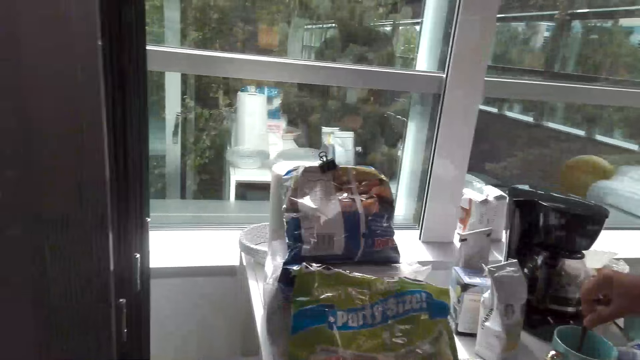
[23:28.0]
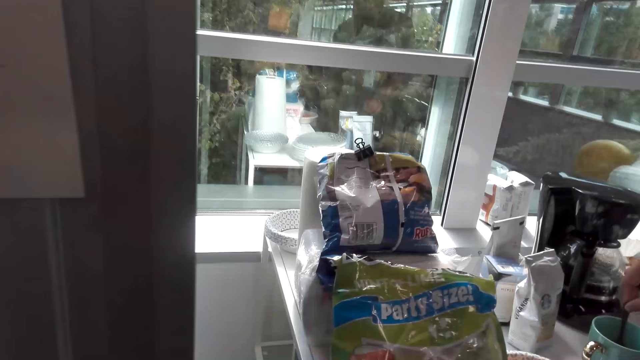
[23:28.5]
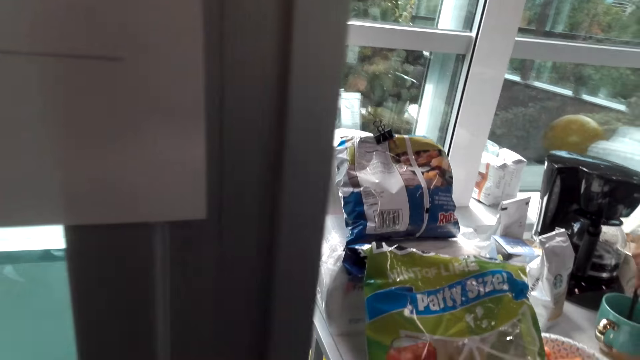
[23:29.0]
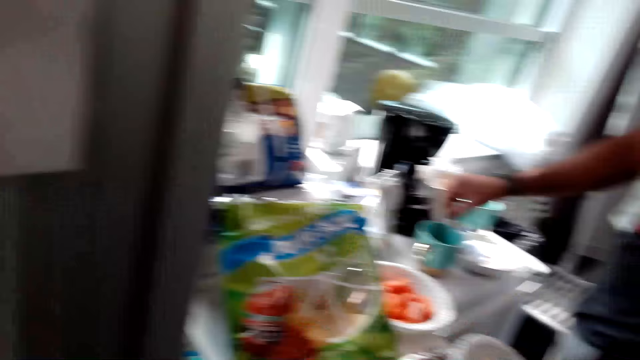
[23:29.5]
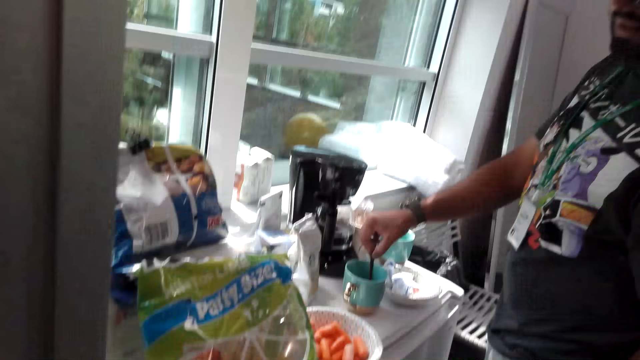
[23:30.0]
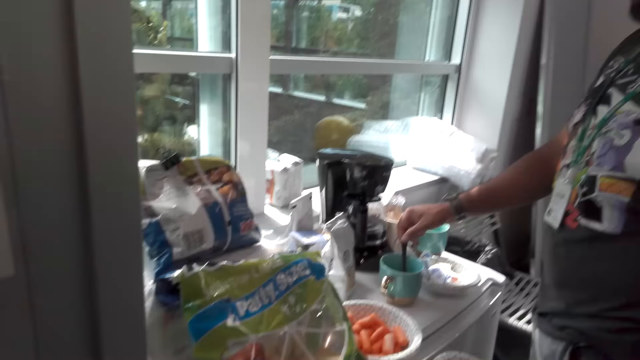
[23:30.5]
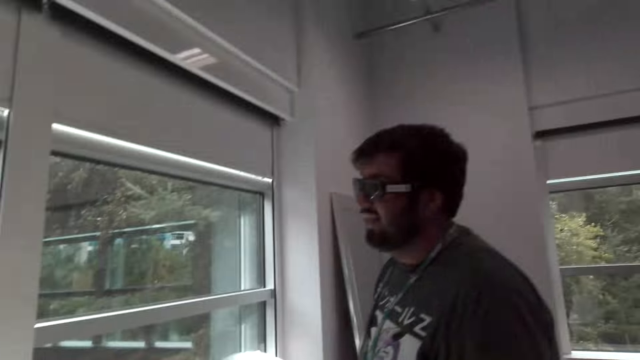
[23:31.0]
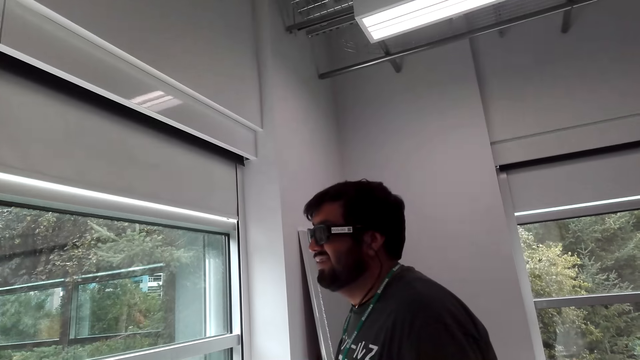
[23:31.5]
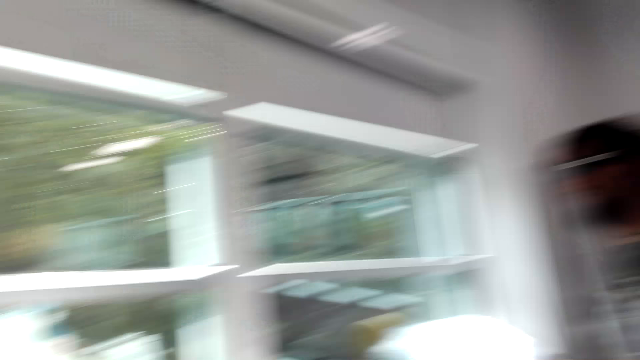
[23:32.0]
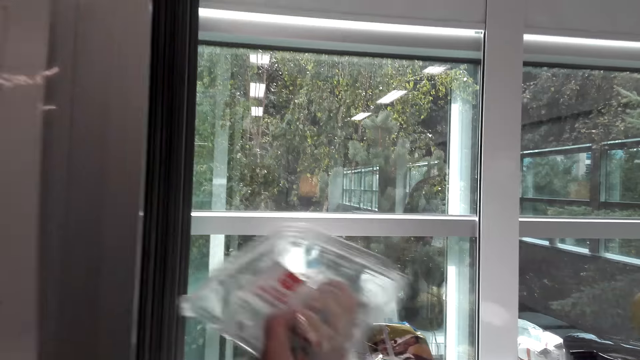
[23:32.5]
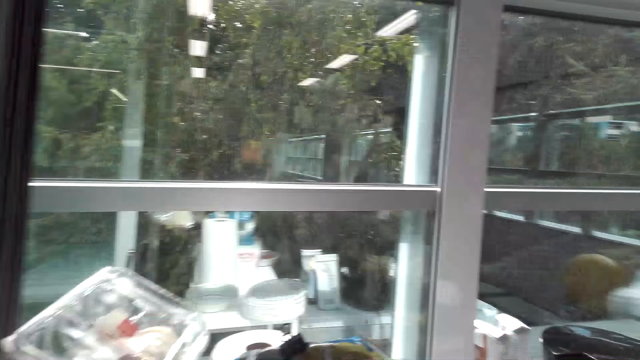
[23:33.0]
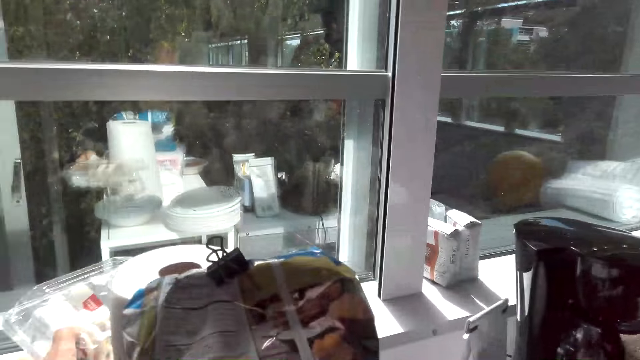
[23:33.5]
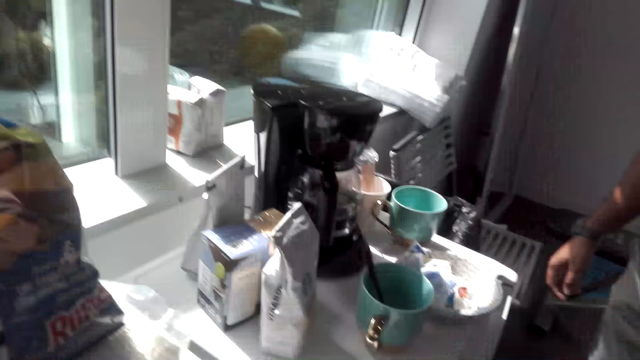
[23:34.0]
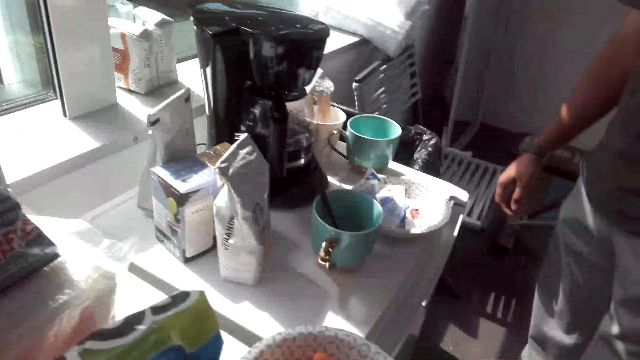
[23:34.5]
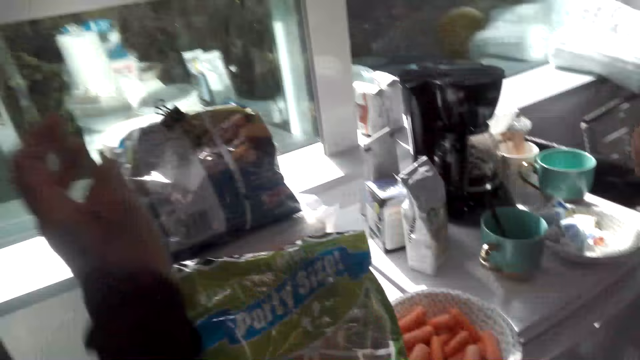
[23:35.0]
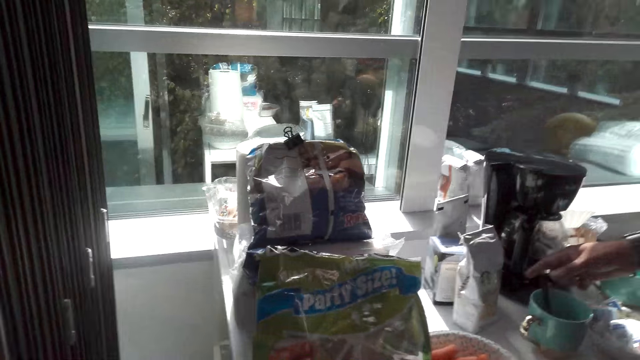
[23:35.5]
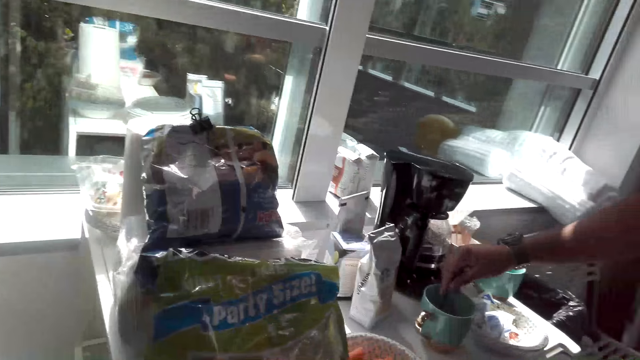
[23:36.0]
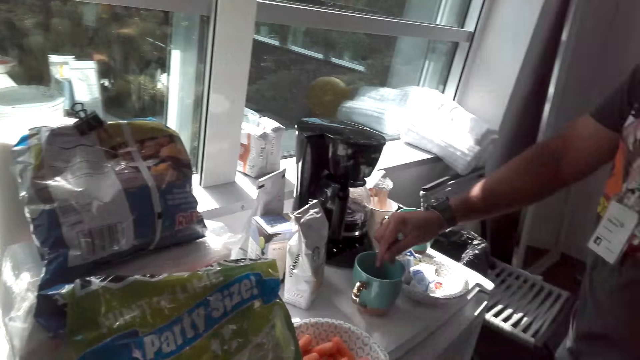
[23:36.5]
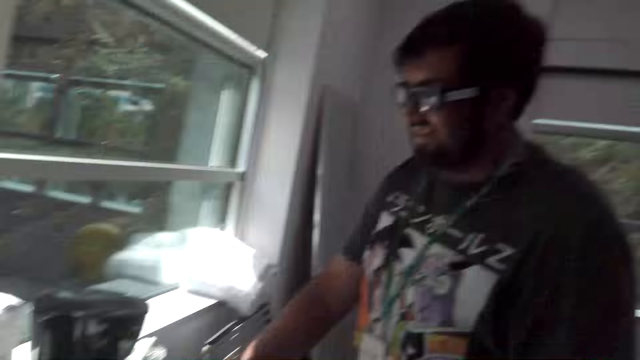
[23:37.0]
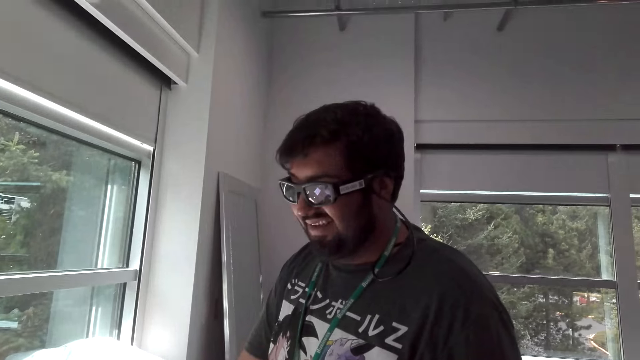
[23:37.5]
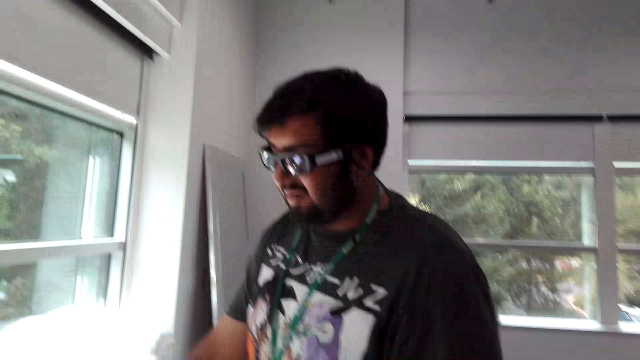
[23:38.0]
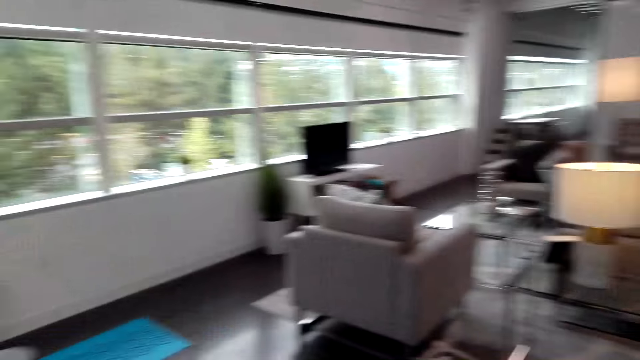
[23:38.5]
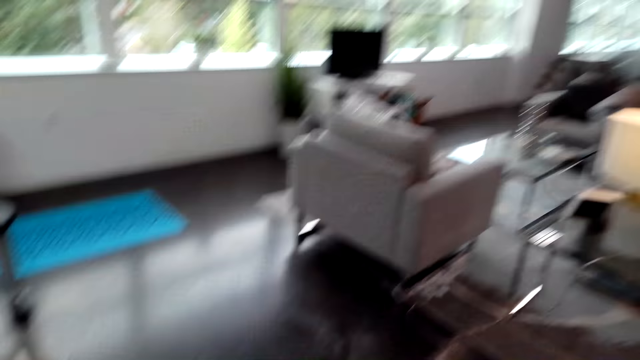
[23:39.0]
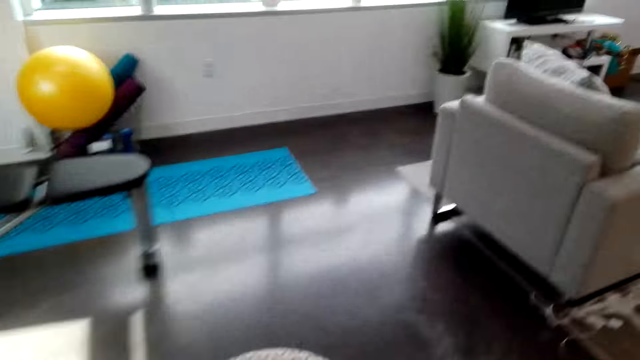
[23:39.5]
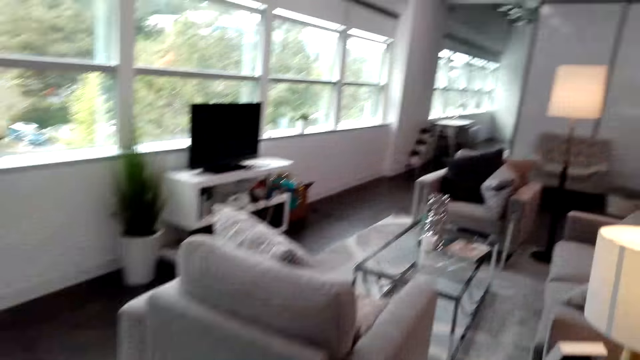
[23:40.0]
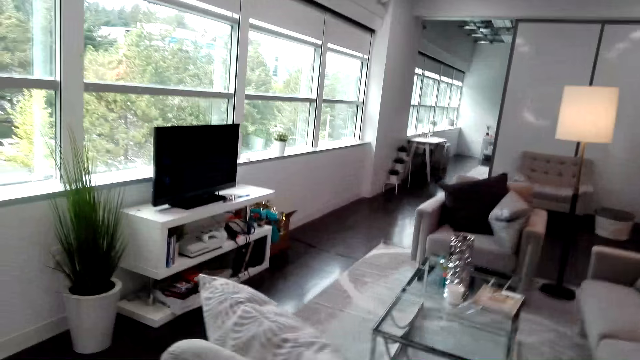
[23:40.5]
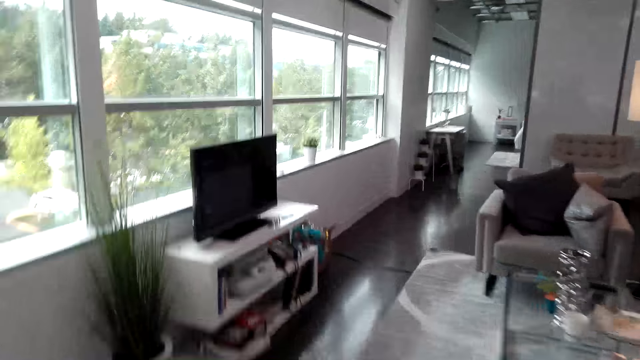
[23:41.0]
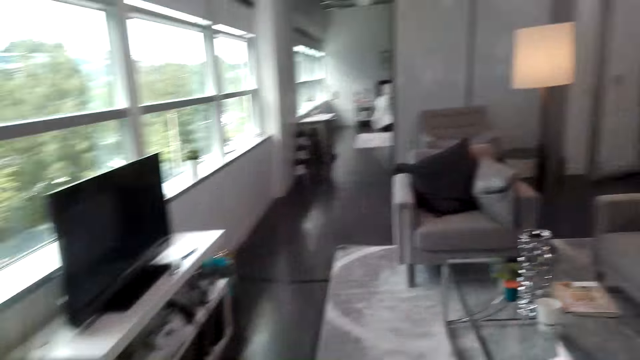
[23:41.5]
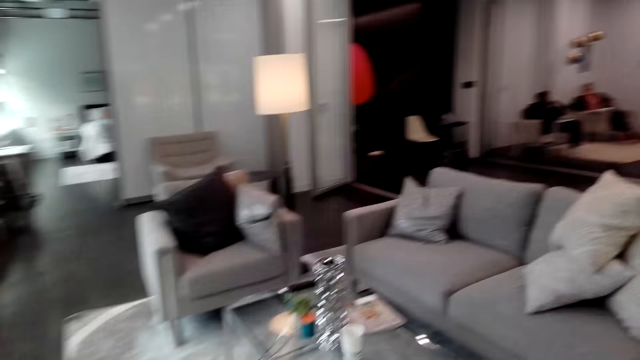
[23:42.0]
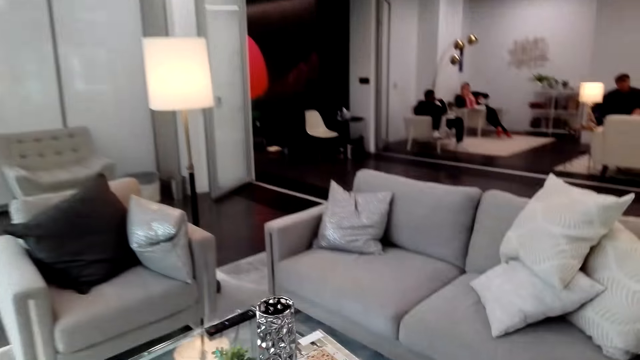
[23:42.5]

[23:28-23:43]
The camera wearer places cookies on the table. A man stirs the coffee. The camera wearer interacts with the man. They walk towards the table and walk towards the living room.

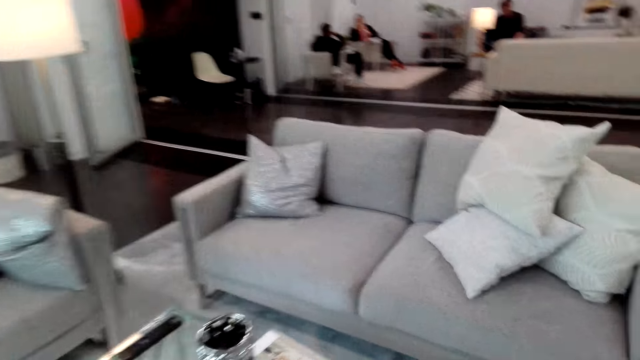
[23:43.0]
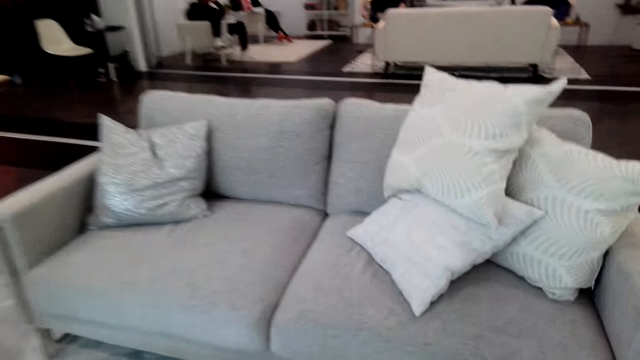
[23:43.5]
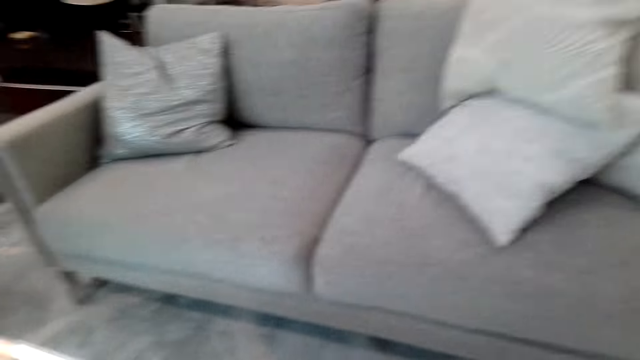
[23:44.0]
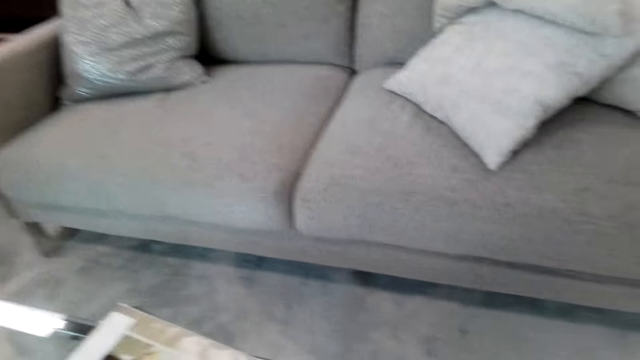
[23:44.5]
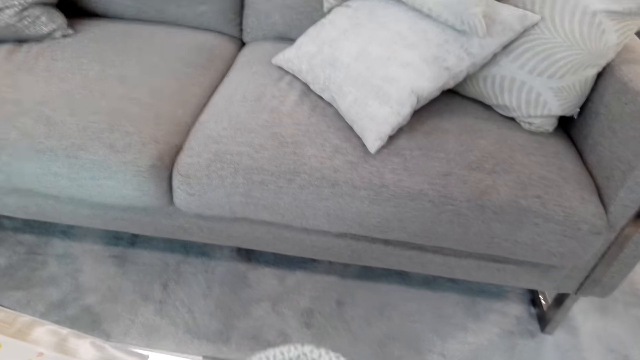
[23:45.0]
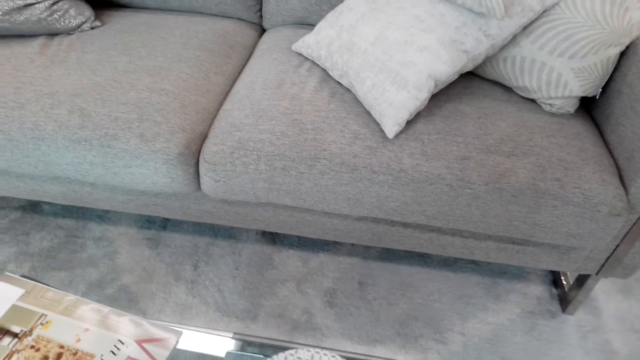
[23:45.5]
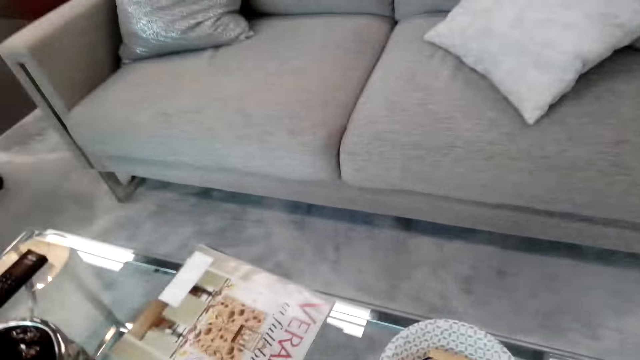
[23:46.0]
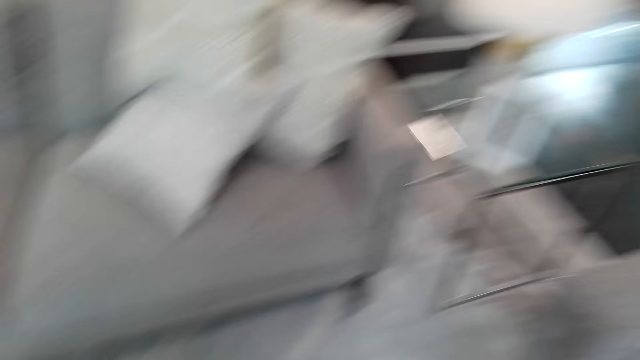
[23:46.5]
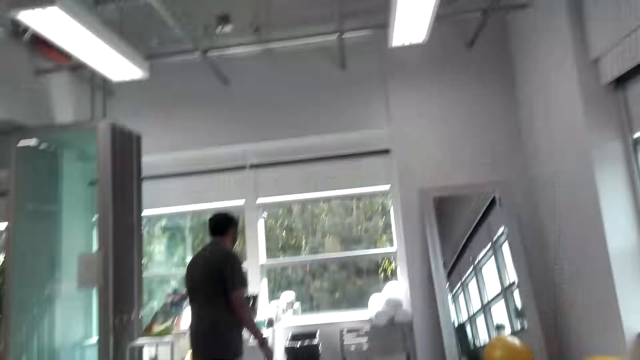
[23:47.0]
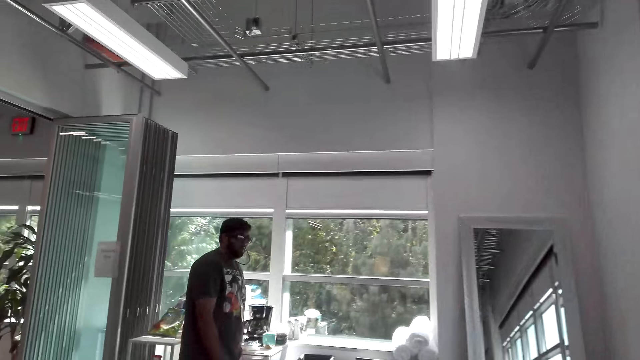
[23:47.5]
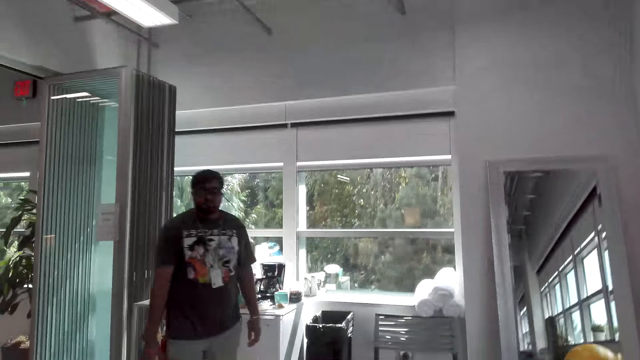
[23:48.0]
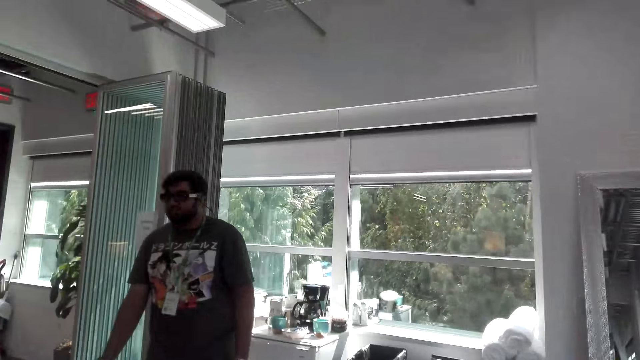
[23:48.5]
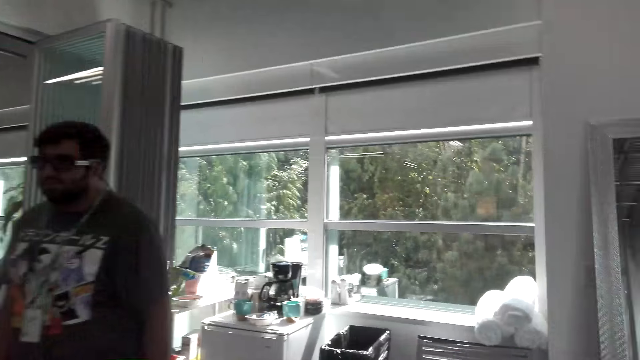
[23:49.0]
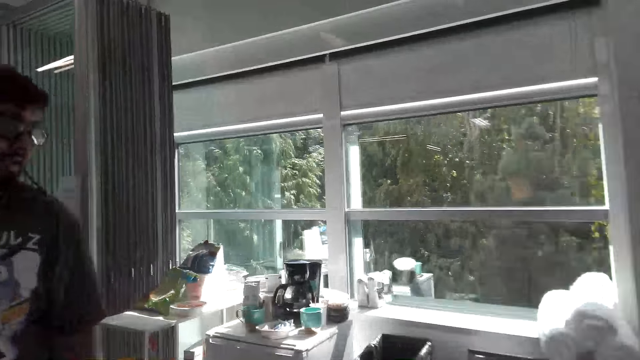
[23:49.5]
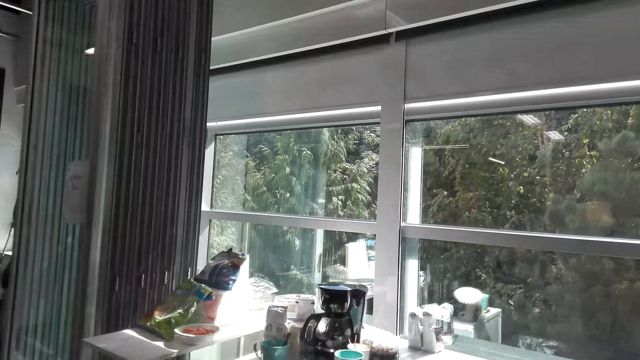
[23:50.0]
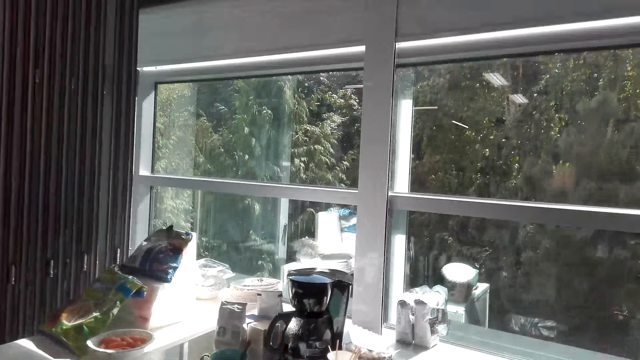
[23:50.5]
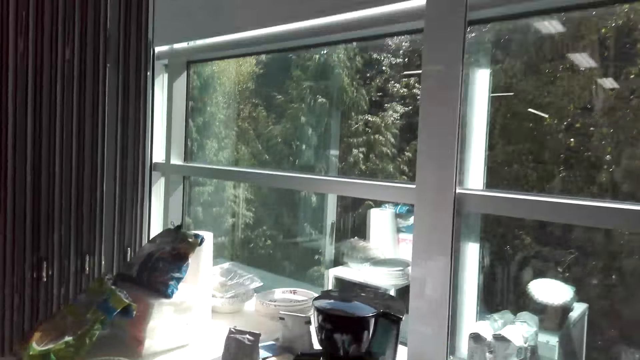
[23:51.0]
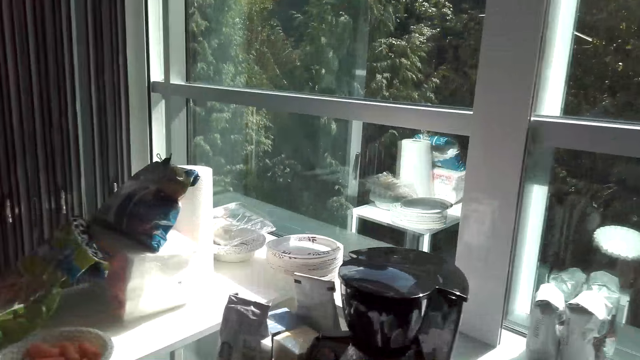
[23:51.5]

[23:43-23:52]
The camera wearer puts the plate of snack on the table. They walk towards the kitchen. A man walks towards the table. The camera wearer converses with the man.
